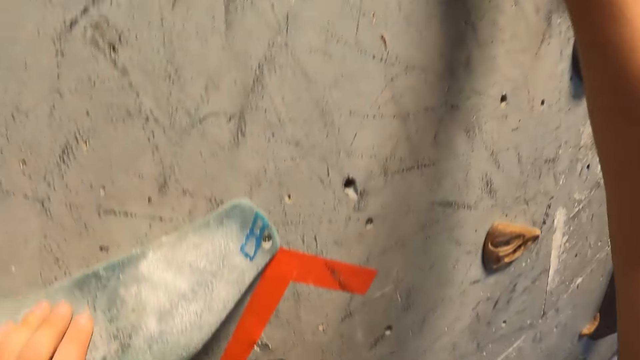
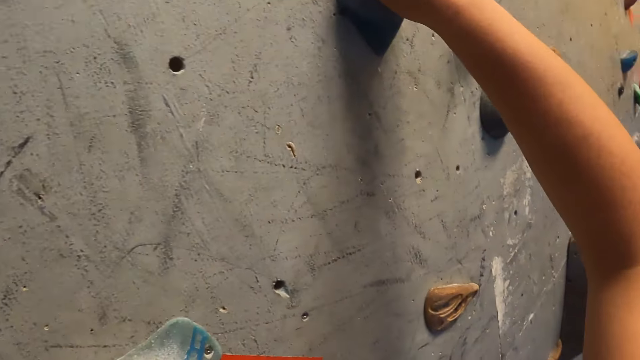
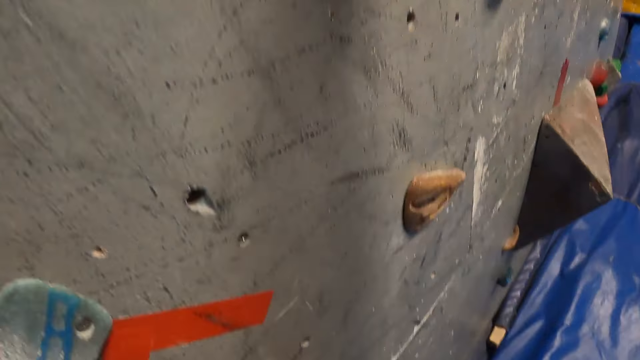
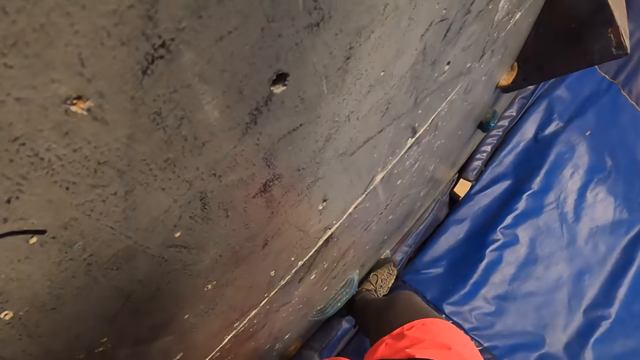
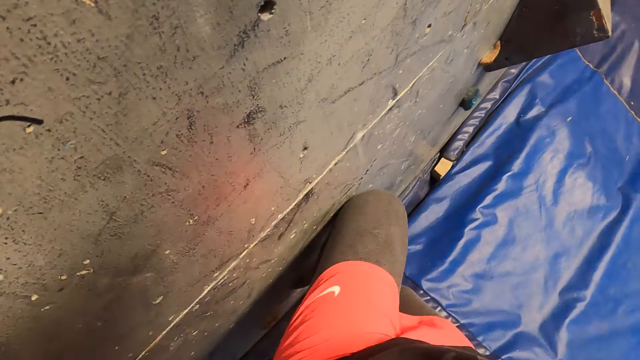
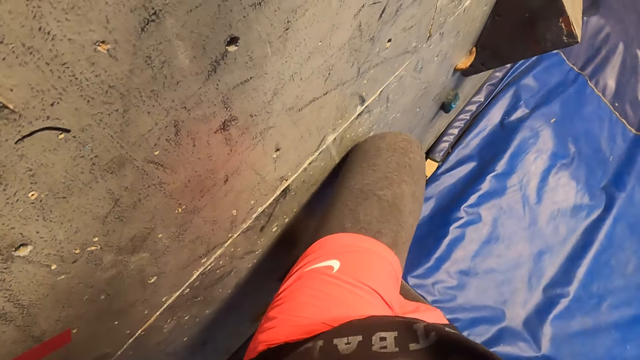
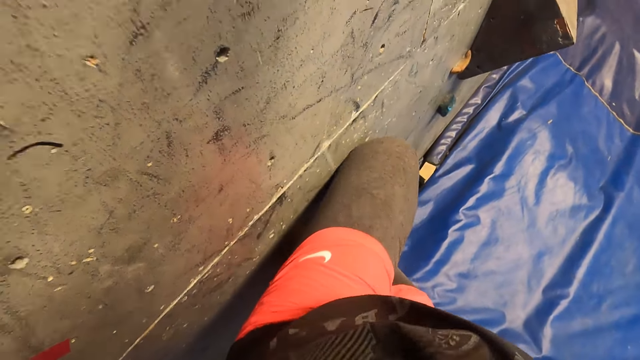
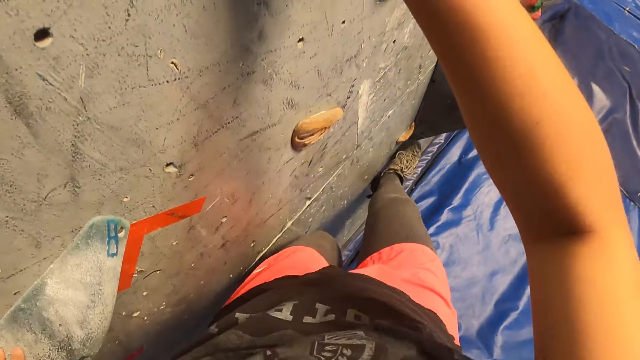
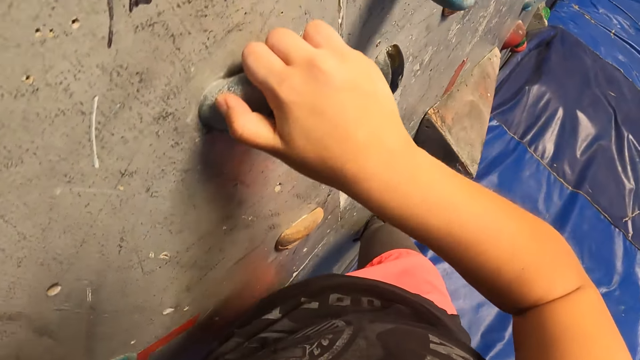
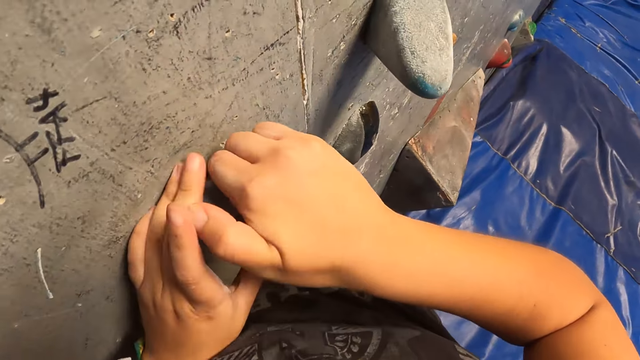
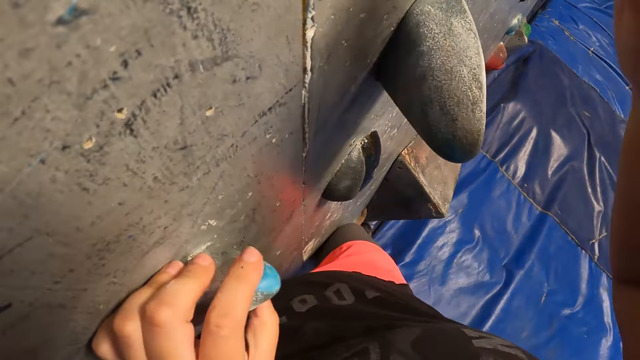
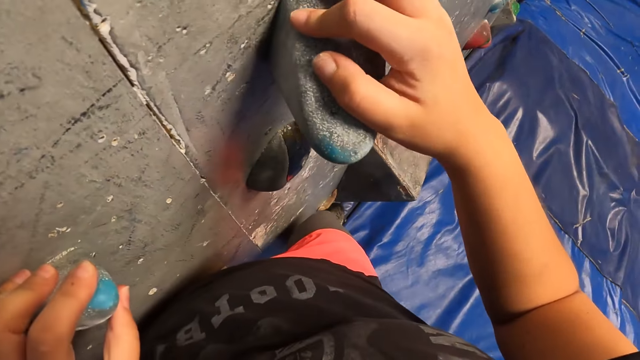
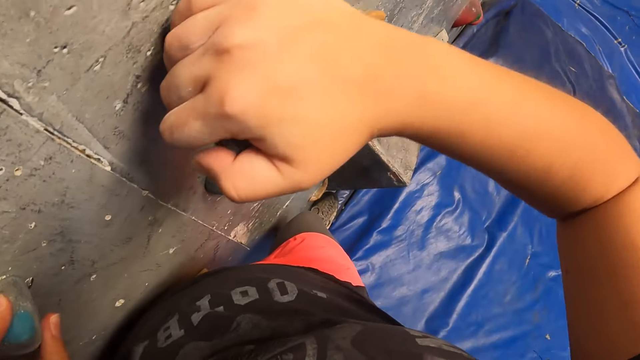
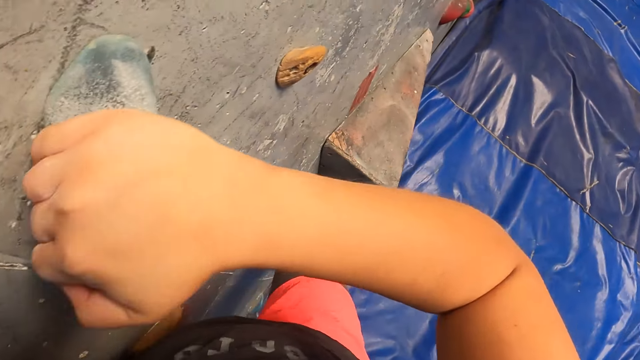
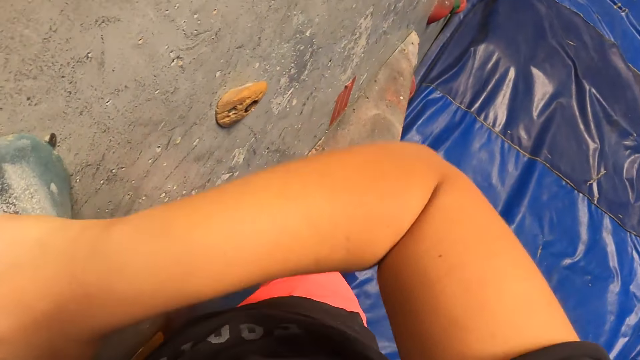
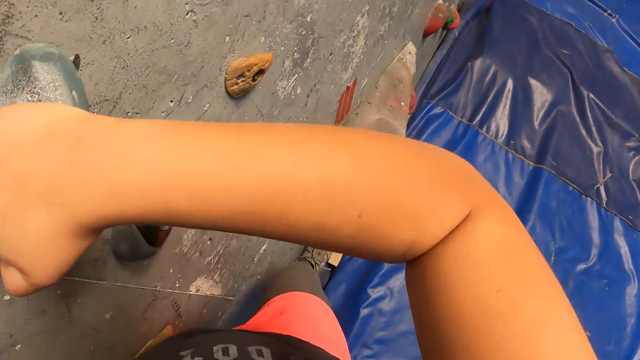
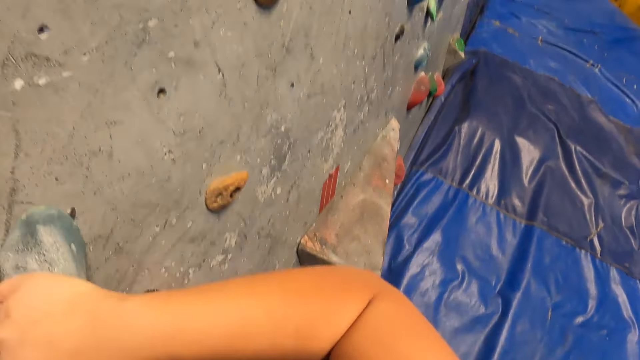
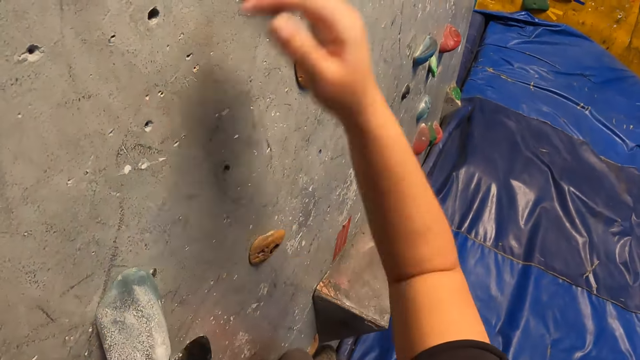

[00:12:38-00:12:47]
The camera wearer climbs the slab climbing wall with both hands and legs.

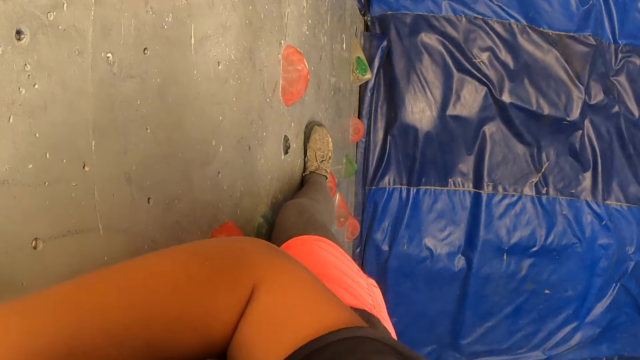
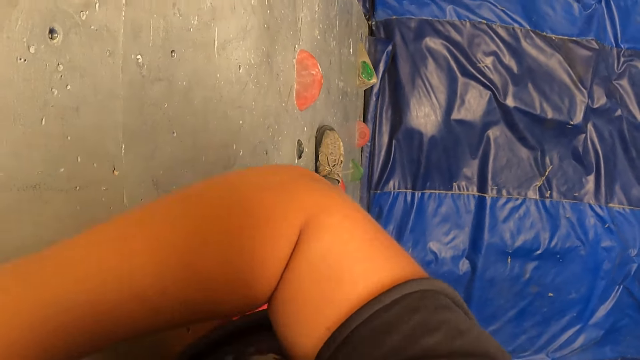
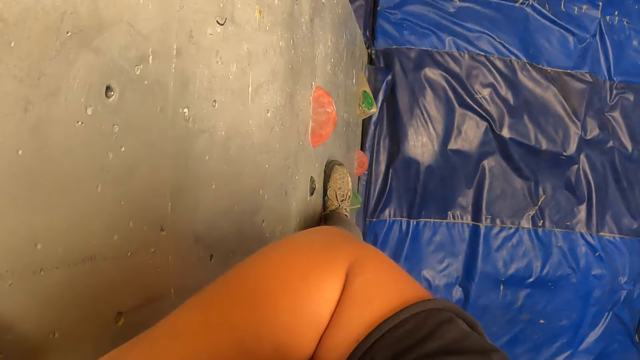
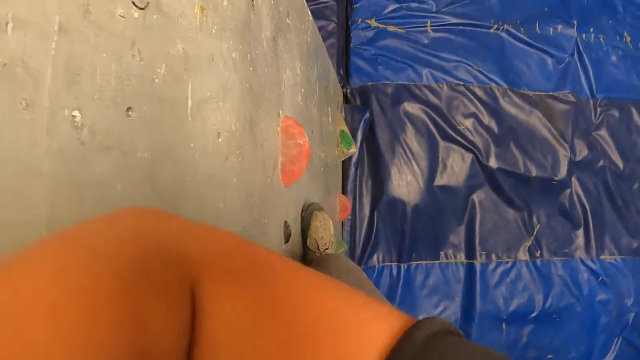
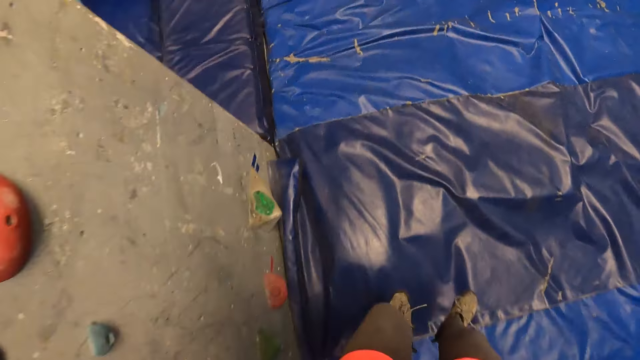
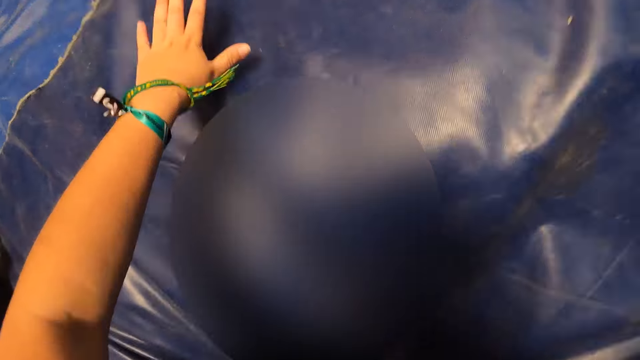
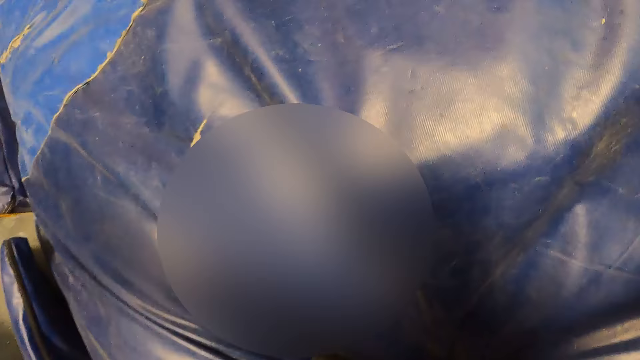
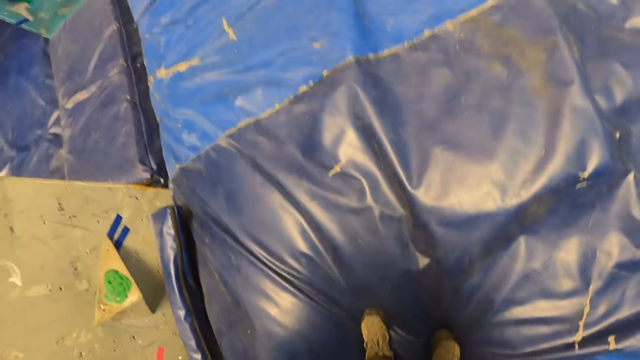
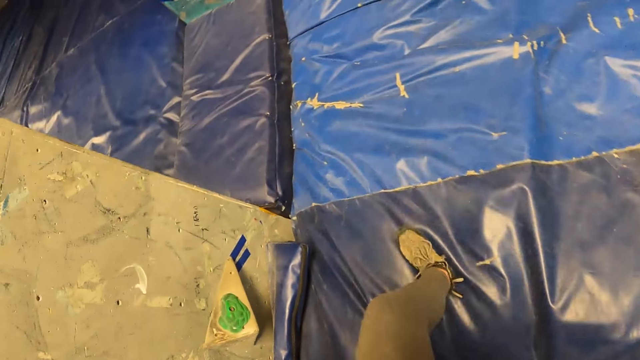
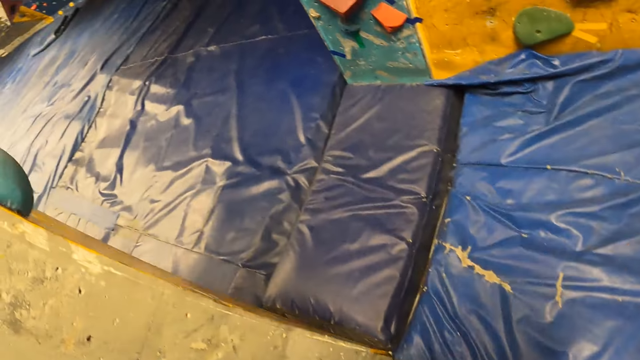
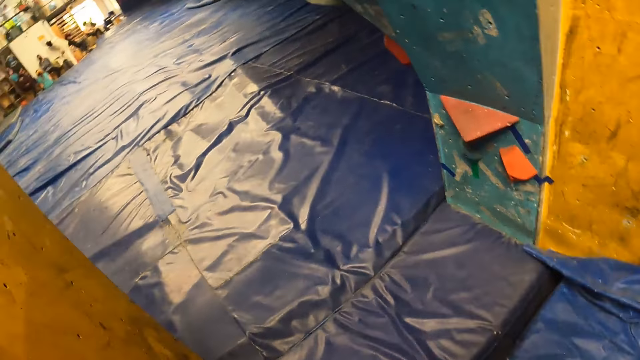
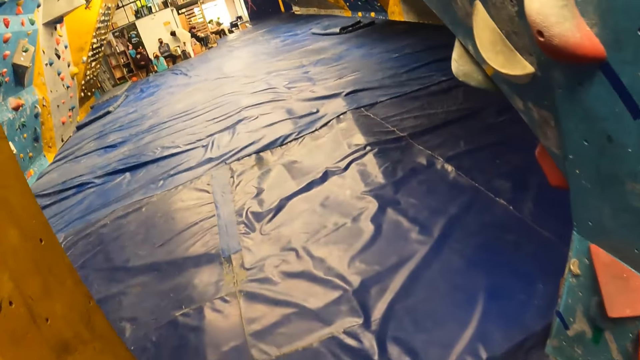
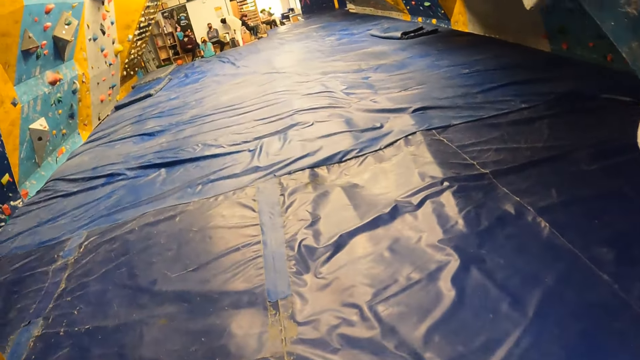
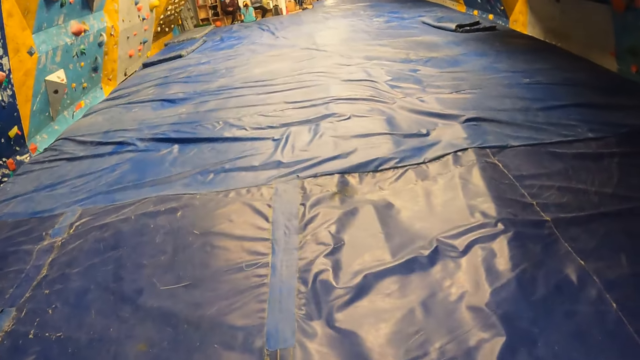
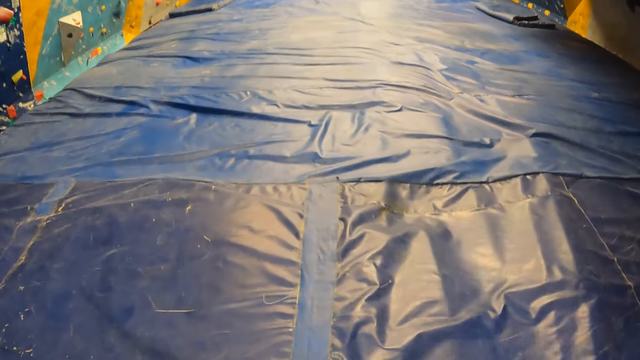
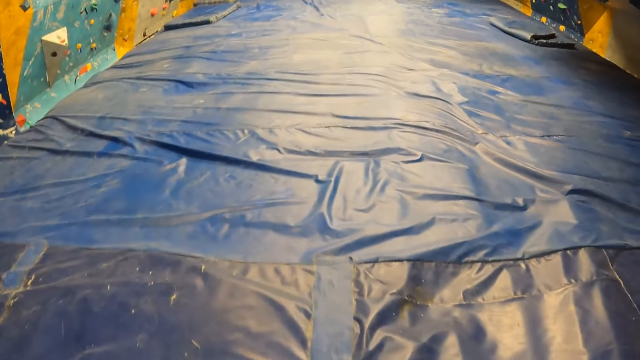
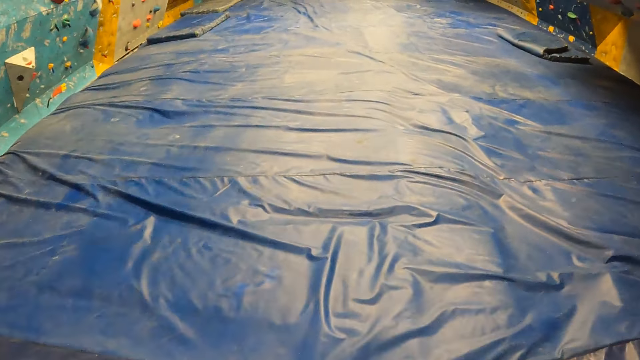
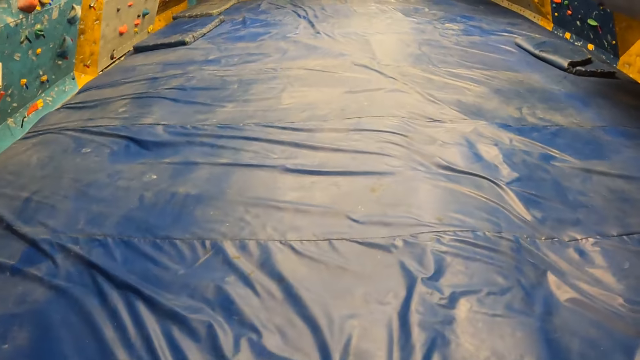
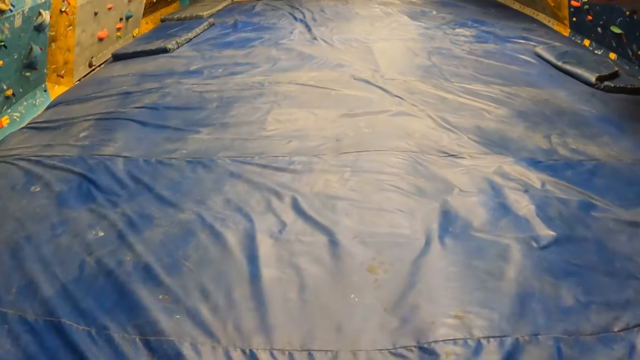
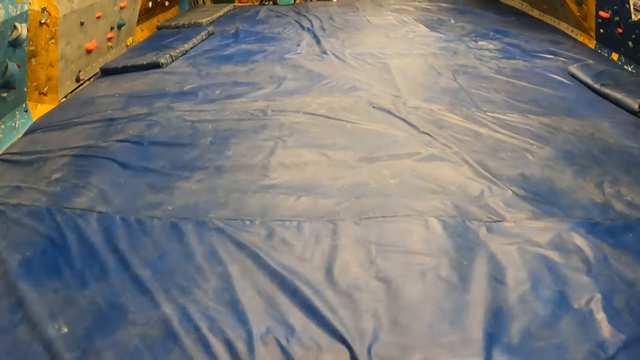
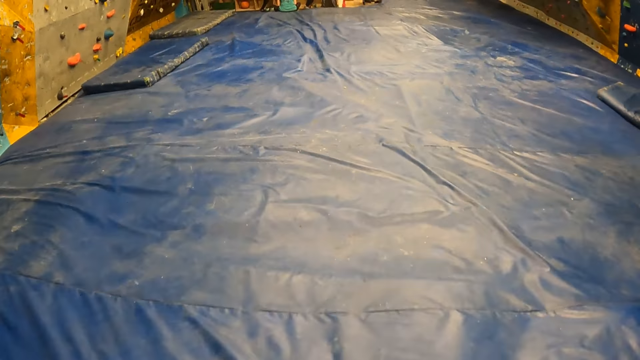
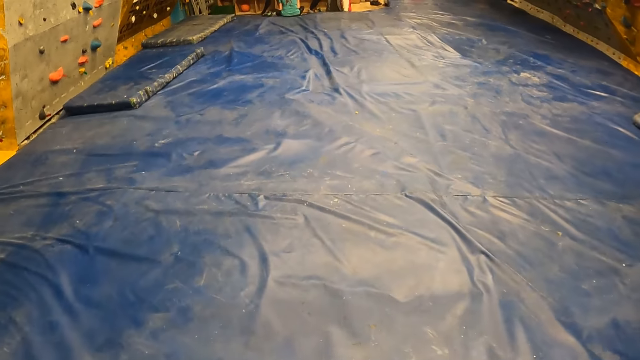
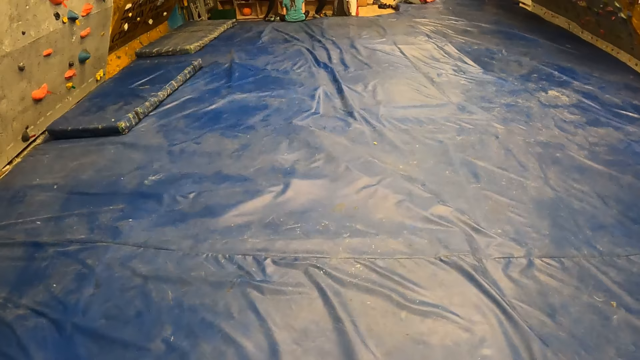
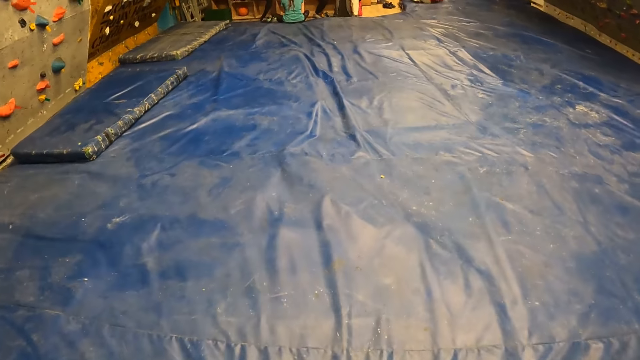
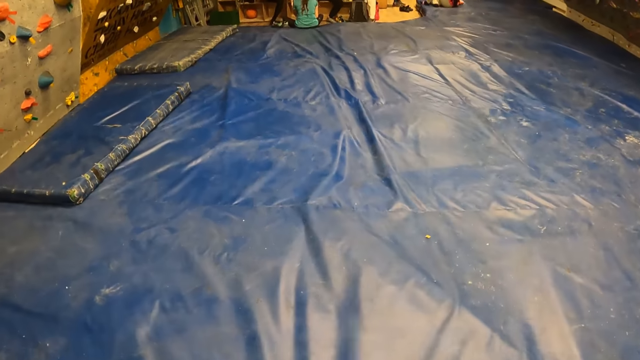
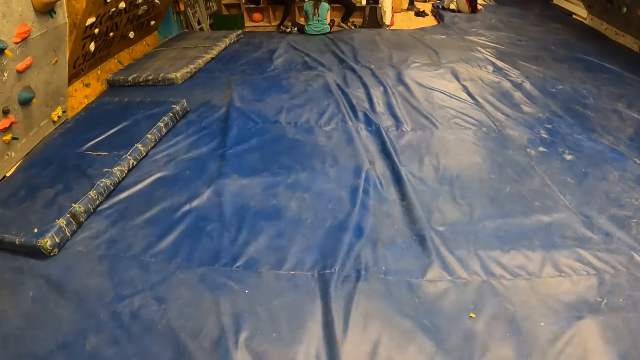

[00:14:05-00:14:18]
The camera wearer drops to the floor from the climbing wall. They walk around.
